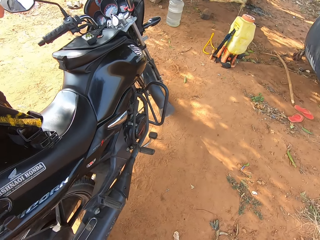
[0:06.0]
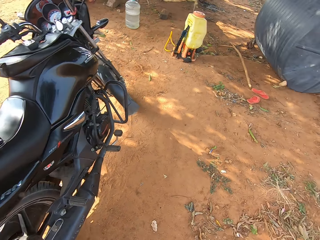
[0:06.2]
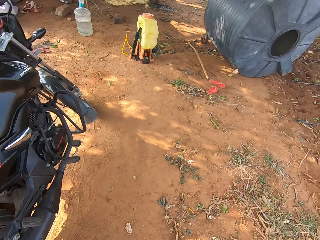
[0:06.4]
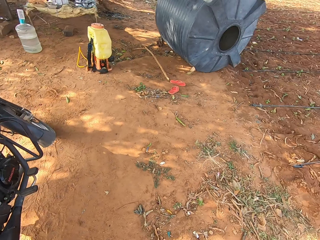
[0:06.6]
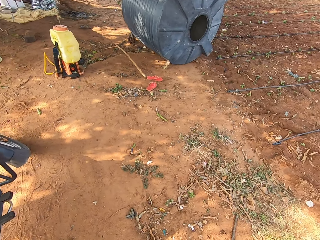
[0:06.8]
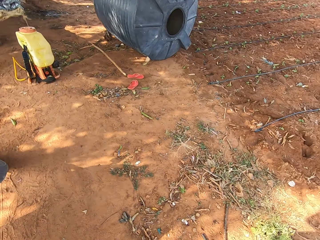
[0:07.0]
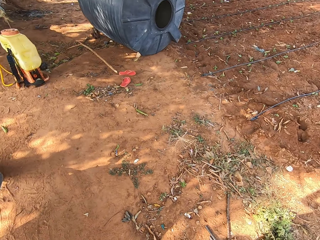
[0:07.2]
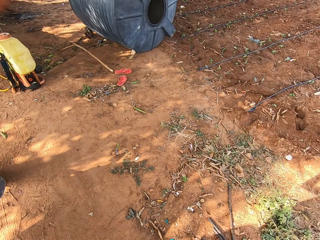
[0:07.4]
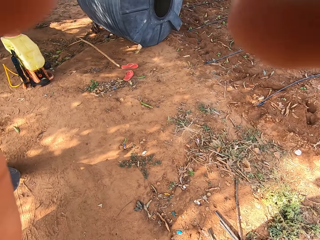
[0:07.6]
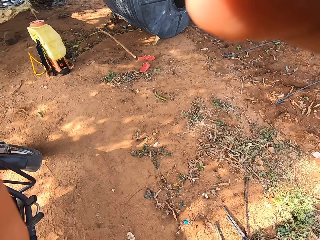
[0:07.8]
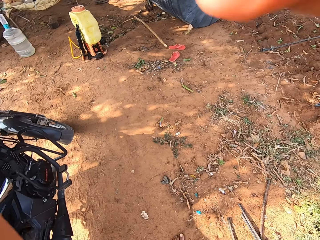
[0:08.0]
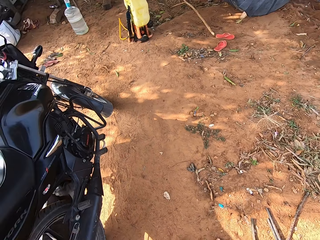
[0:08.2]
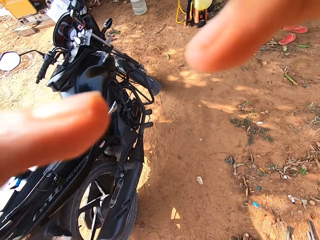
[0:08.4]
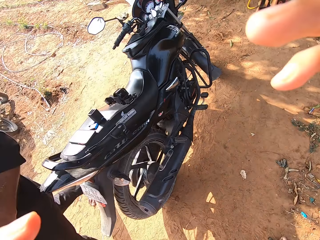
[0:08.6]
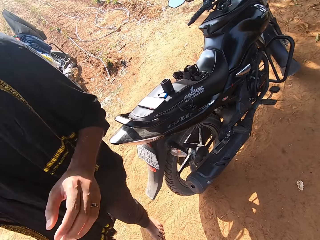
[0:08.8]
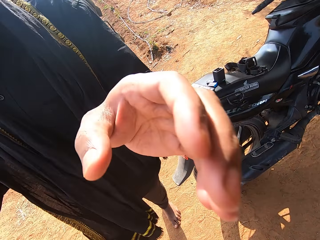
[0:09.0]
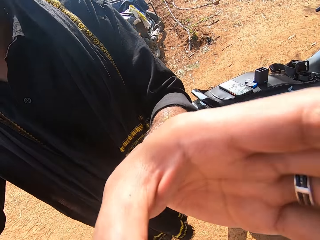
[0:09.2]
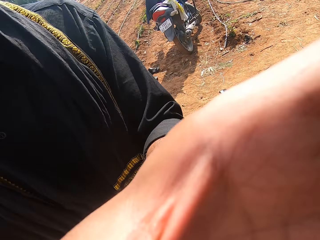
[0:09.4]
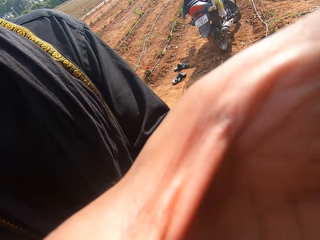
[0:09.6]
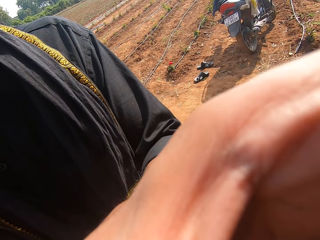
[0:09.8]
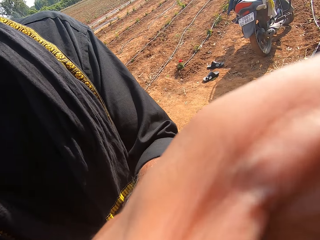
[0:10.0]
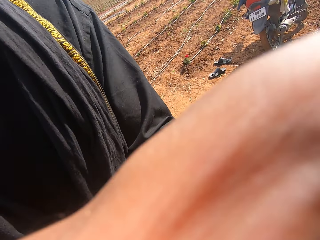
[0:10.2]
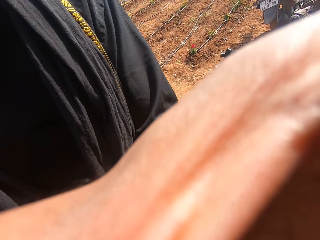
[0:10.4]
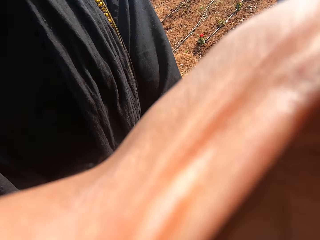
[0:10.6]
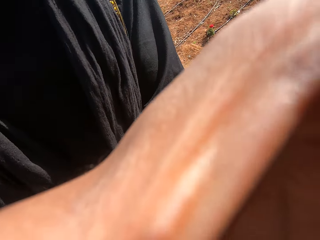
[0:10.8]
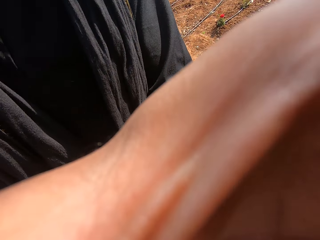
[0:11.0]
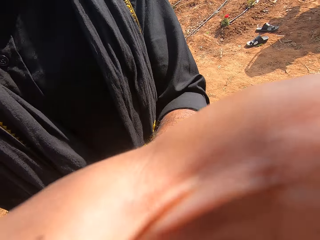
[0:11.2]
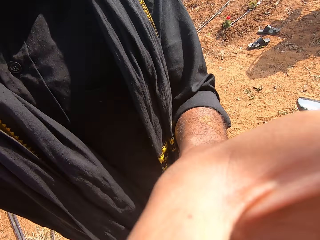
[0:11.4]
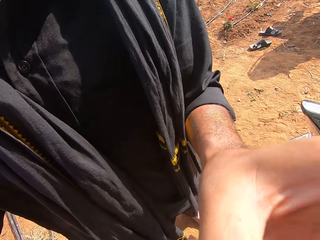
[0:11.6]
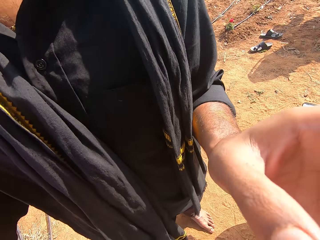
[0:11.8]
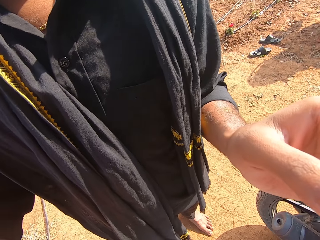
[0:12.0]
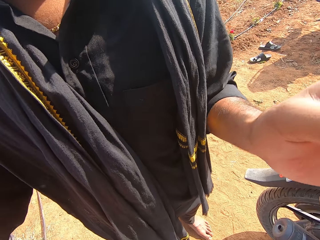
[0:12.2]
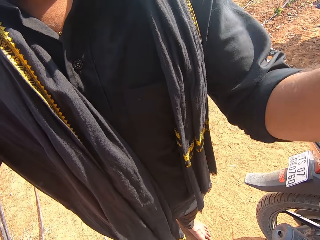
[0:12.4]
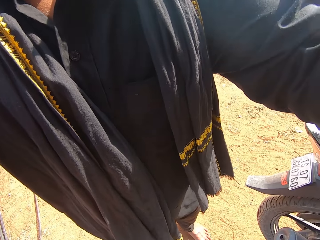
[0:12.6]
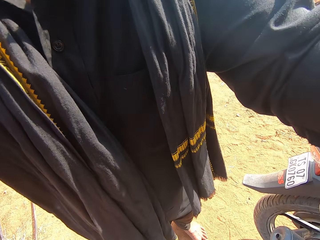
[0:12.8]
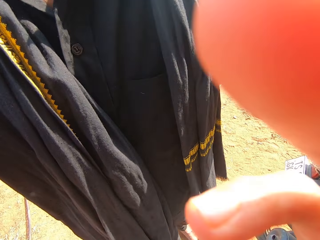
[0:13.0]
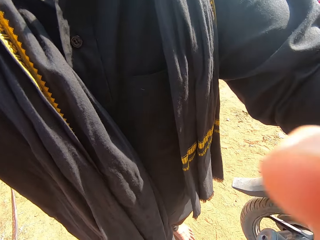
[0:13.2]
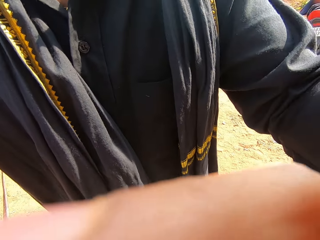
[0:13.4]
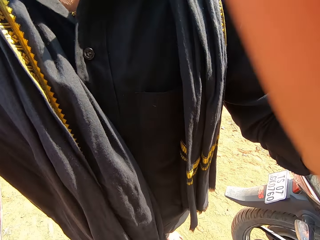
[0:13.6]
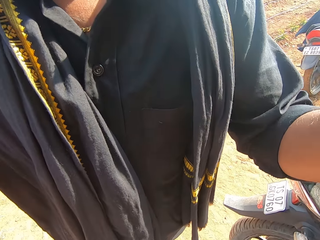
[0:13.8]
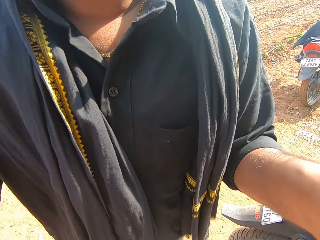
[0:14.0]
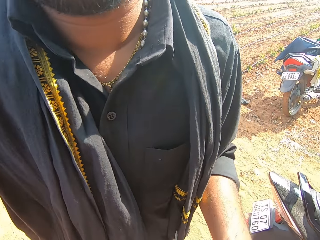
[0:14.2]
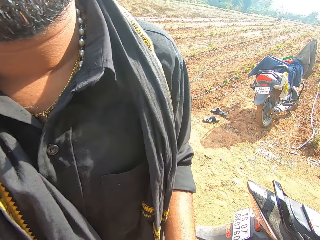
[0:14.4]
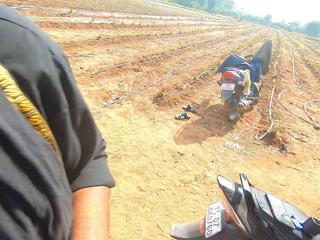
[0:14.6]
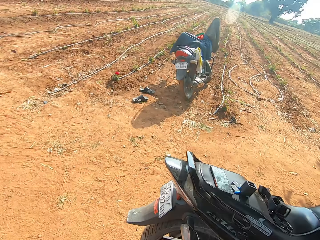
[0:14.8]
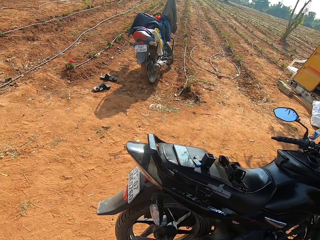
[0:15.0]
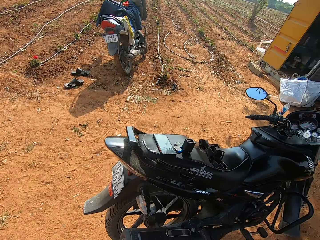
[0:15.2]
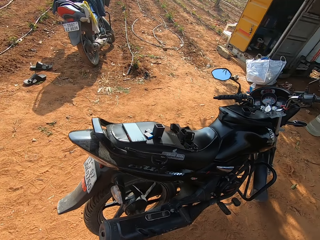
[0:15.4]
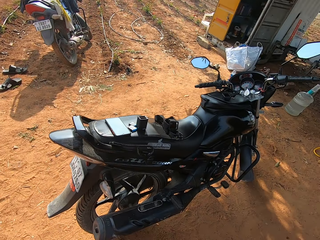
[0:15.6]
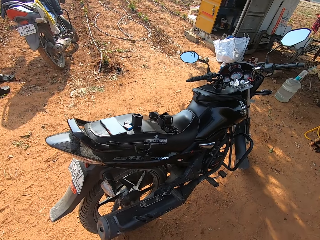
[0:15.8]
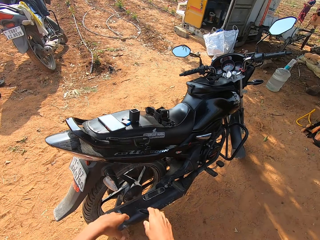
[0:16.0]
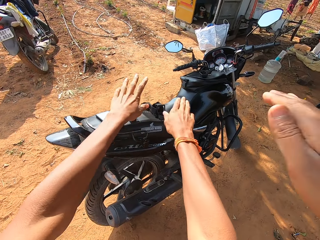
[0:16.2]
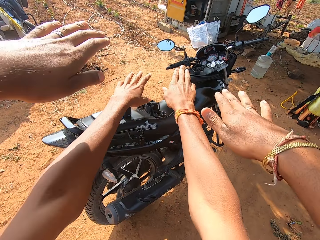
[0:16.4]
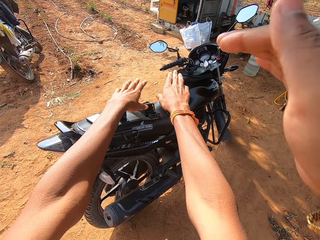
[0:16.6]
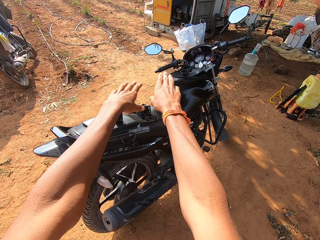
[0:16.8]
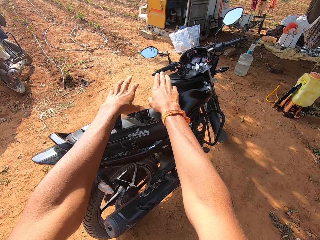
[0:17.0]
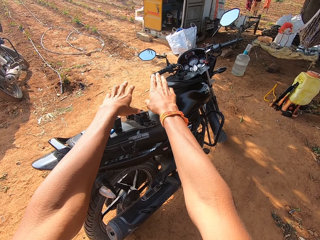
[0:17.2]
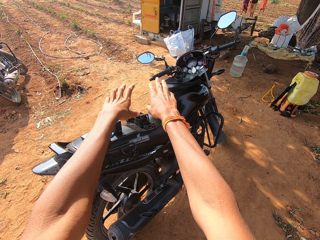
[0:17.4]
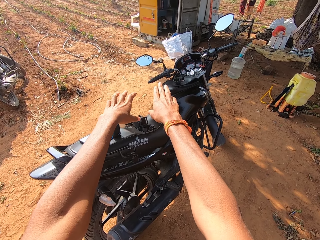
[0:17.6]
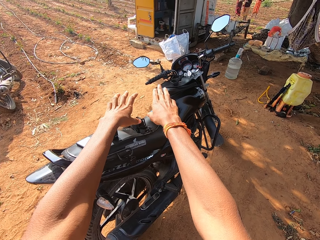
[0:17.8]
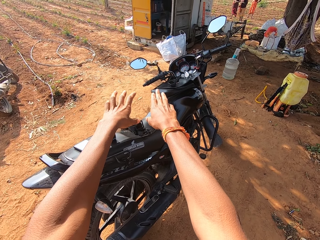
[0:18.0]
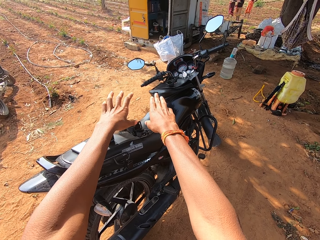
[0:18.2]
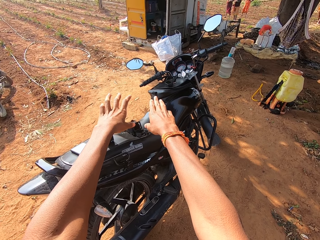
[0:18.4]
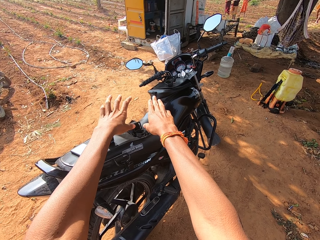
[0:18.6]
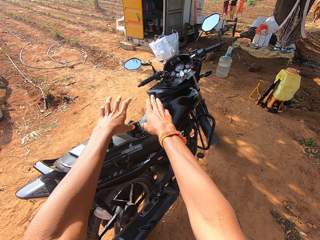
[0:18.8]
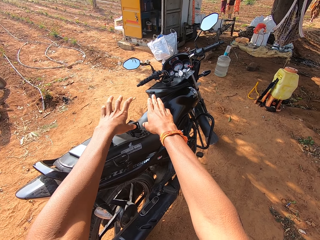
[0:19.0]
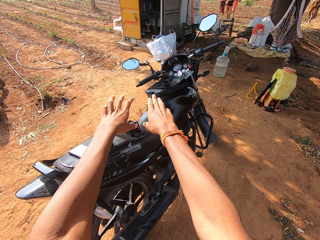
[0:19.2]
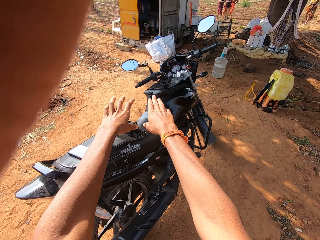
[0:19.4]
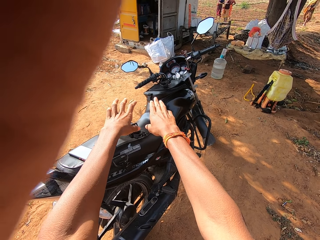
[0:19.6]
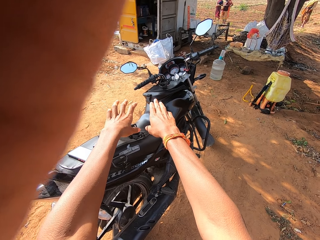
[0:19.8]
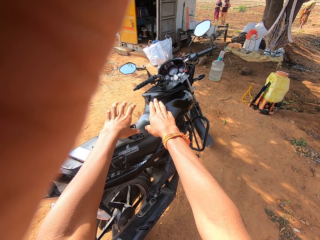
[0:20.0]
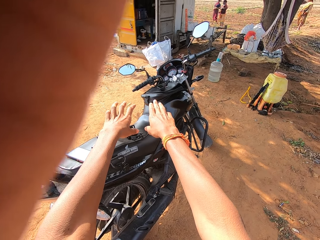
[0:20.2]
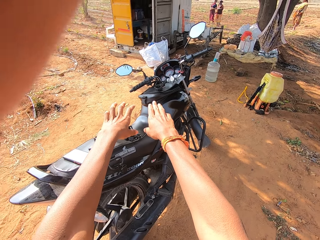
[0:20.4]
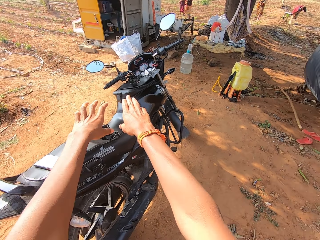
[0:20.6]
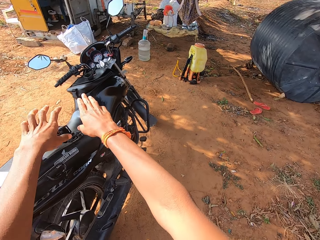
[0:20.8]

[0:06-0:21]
The camera wearer adjusts the camera with both hands. The man adjusts the camera with his left hand. The man adjusts the camera with both hands.

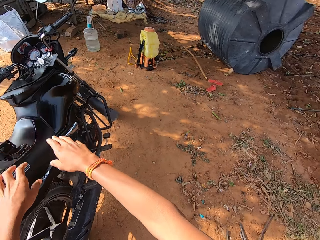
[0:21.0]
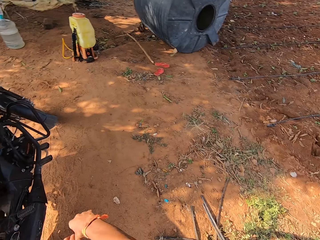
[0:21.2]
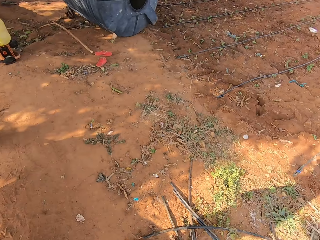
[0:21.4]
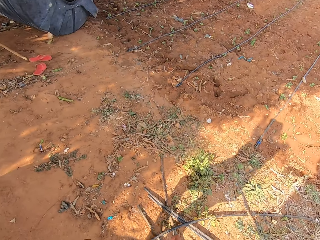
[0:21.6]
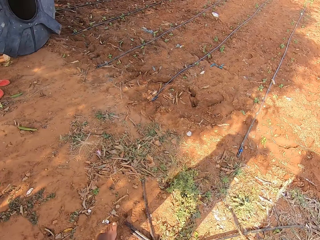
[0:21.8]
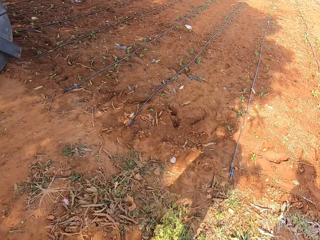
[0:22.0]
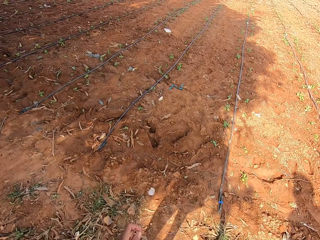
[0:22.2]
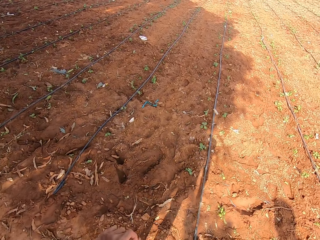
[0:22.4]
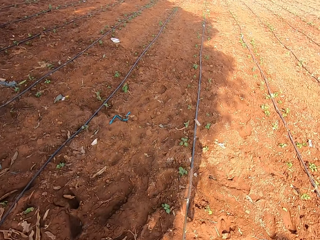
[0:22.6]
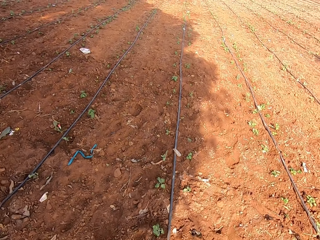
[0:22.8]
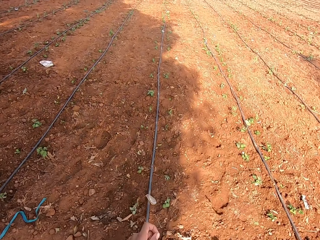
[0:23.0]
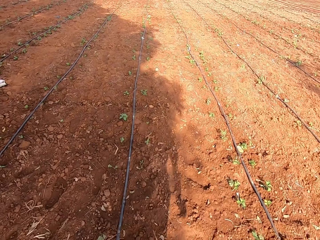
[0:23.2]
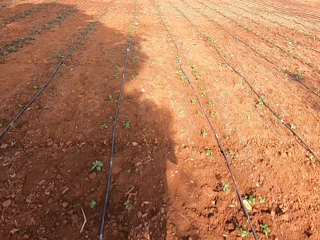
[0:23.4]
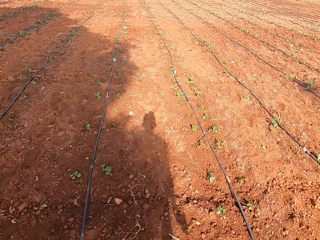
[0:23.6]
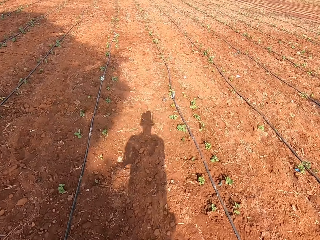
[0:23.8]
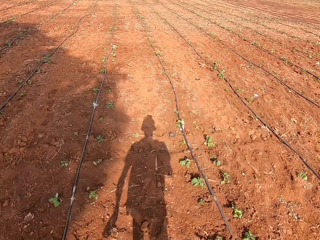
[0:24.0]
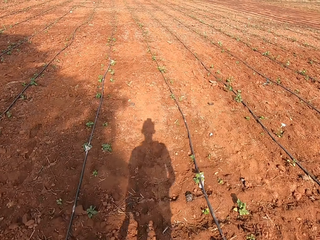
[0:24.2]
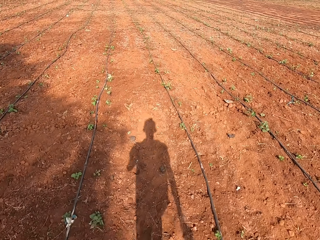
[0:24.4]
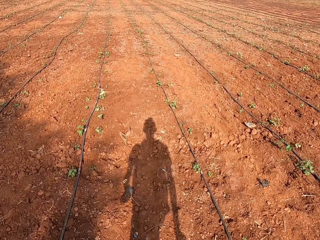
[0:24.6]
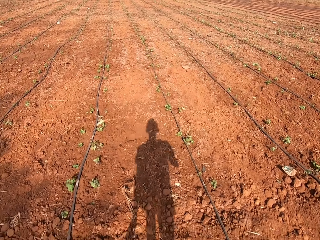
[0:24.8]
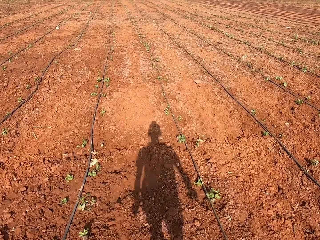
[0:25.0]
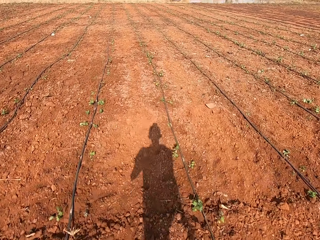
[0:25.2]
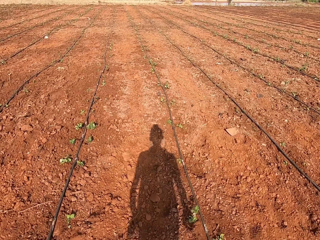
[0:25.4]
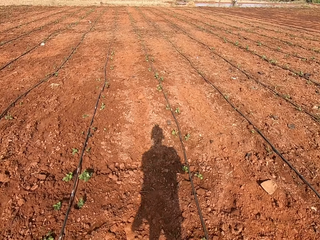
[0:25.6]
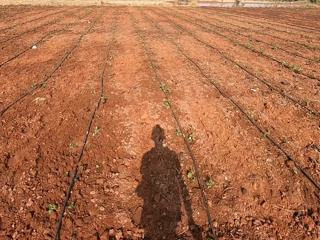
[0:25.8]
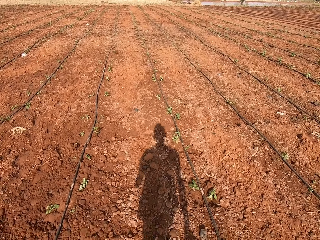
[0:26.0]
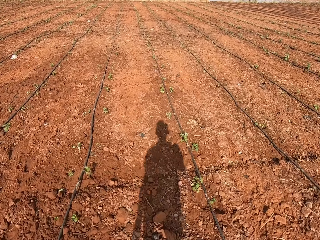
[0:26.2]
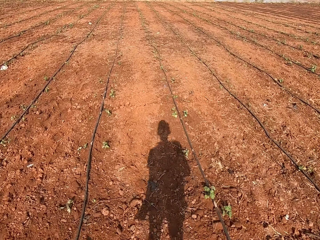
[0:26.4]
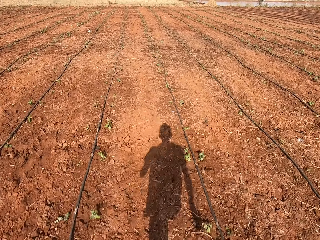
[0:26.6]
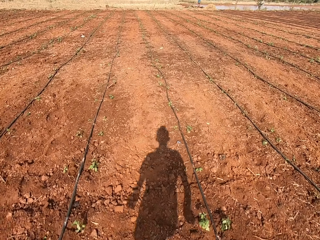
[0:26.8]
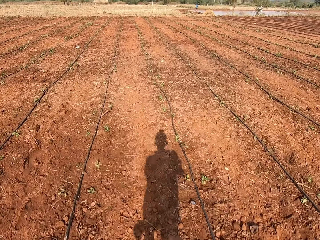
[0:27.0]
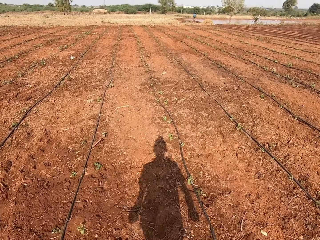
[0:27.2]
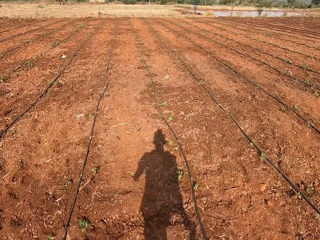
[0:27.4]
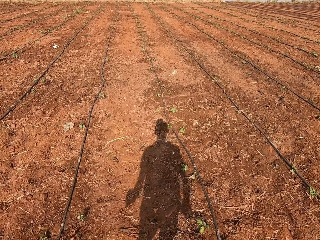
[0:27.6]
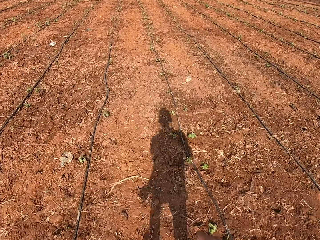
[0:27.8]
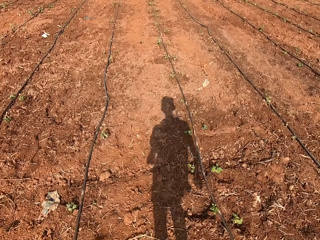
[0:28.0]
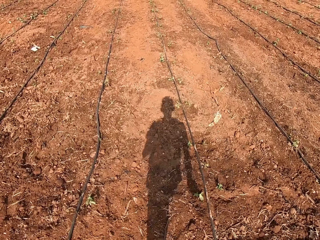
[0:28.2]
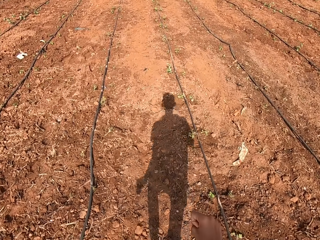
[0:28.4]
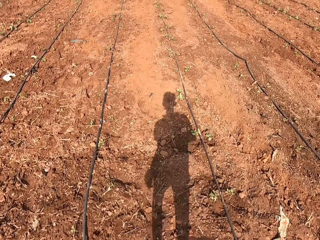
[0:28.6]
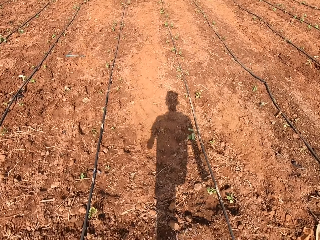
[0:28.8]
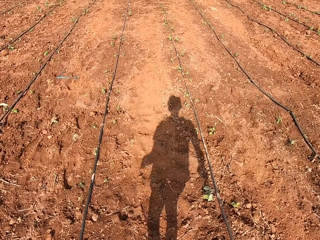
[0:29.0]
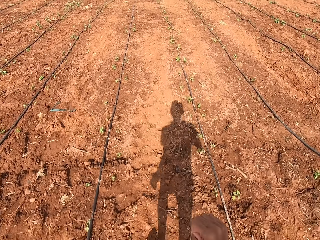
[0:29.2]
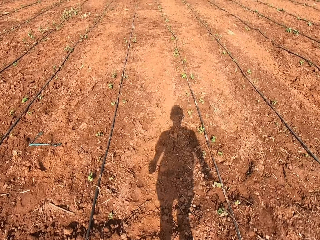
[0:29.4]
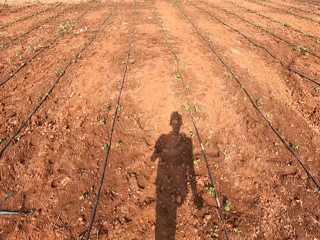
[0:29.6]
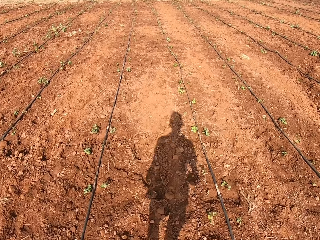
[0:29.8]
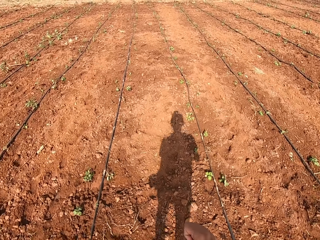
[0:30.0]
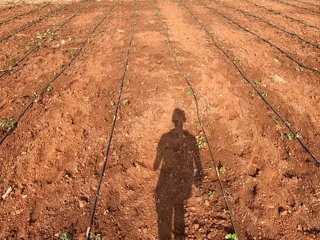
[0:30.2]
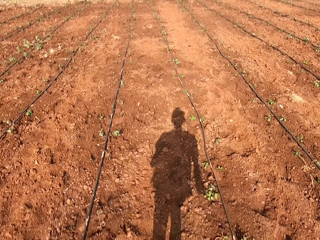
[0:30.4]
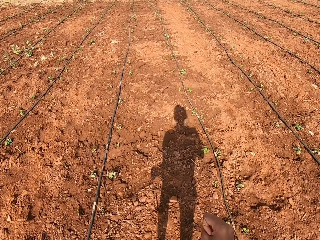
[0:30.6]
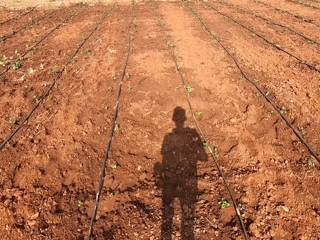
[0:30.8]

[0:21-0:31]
The camera wearer runs across a field.
